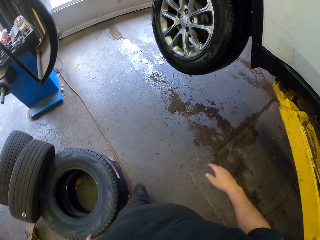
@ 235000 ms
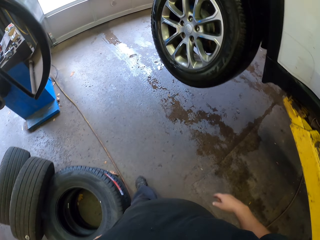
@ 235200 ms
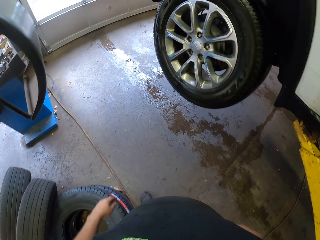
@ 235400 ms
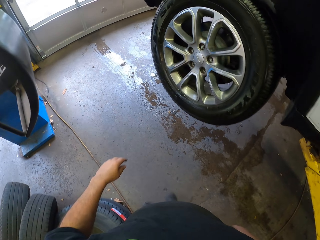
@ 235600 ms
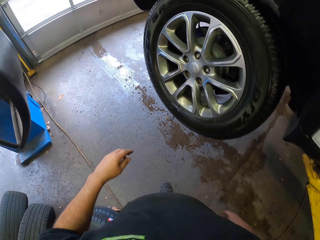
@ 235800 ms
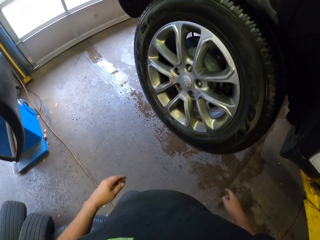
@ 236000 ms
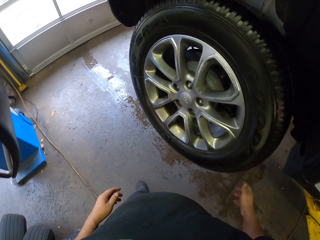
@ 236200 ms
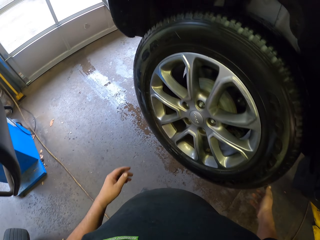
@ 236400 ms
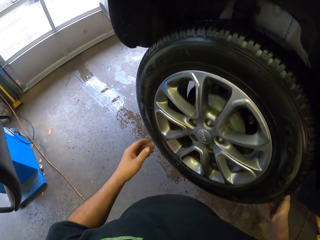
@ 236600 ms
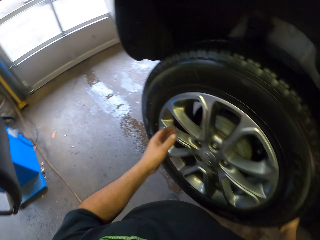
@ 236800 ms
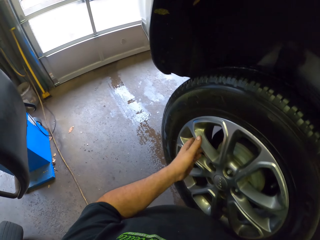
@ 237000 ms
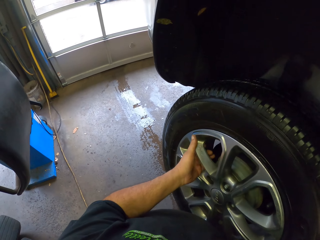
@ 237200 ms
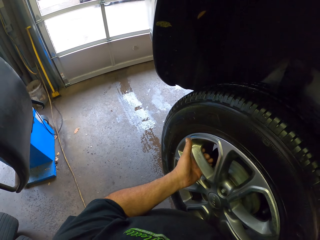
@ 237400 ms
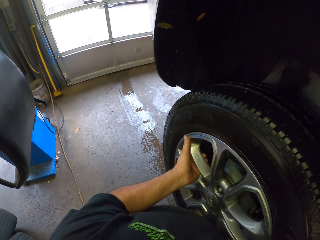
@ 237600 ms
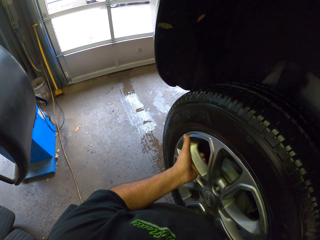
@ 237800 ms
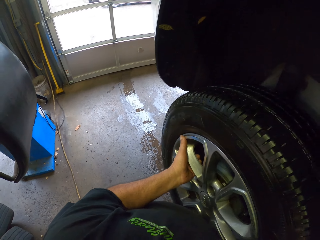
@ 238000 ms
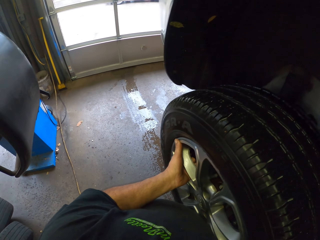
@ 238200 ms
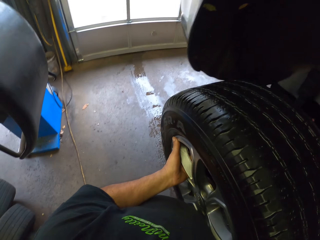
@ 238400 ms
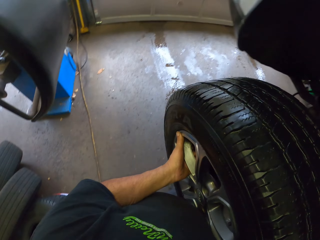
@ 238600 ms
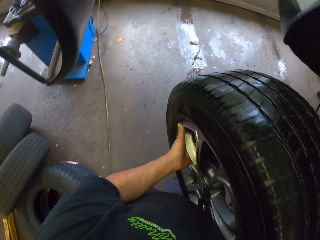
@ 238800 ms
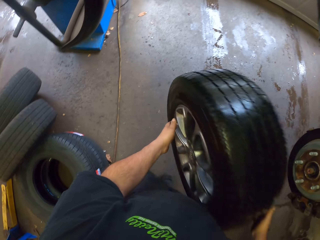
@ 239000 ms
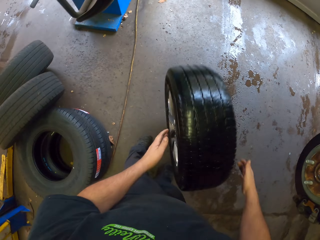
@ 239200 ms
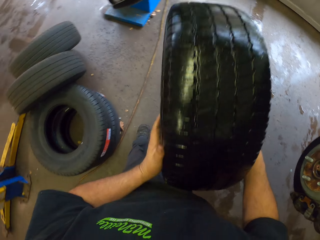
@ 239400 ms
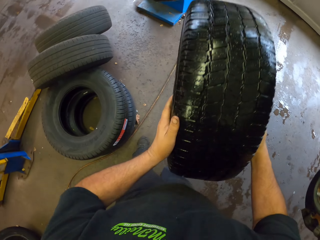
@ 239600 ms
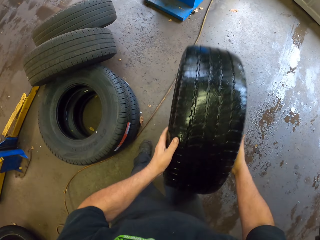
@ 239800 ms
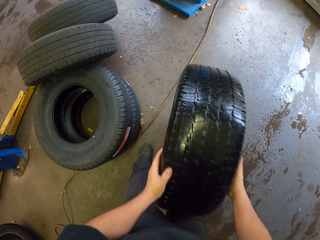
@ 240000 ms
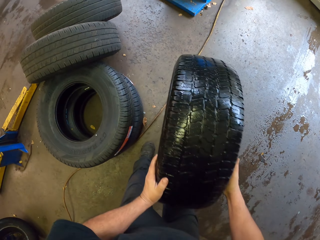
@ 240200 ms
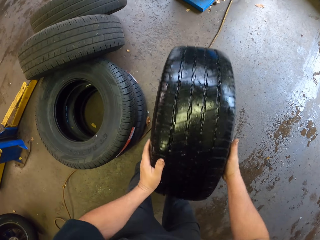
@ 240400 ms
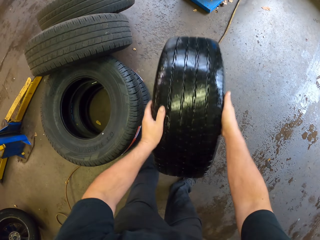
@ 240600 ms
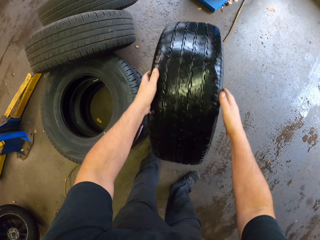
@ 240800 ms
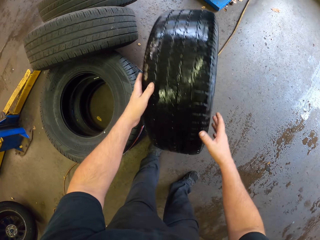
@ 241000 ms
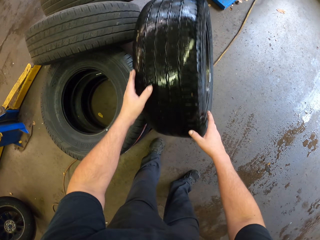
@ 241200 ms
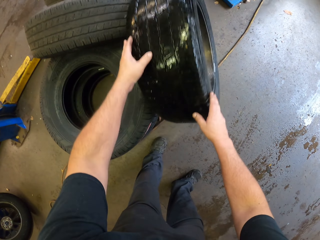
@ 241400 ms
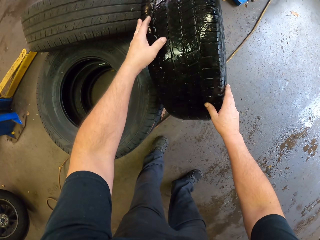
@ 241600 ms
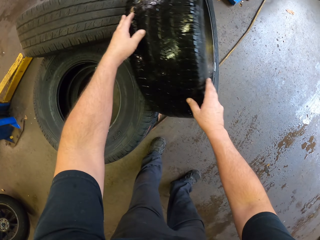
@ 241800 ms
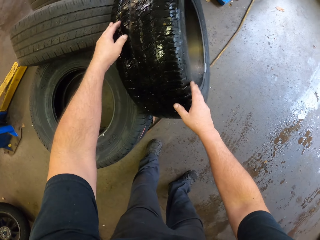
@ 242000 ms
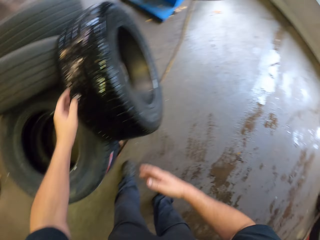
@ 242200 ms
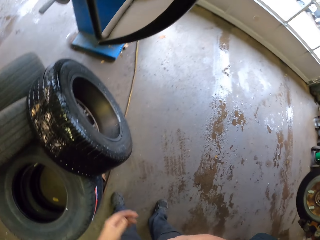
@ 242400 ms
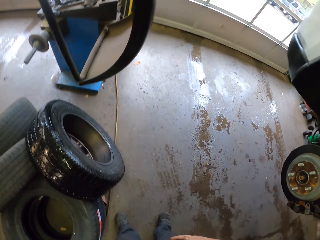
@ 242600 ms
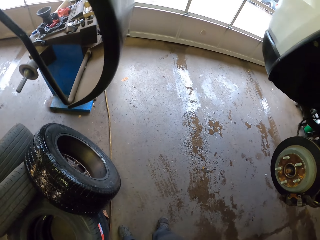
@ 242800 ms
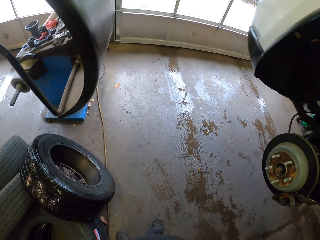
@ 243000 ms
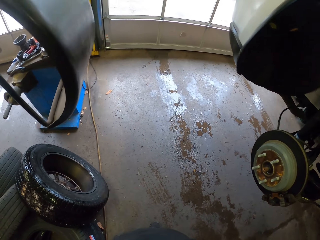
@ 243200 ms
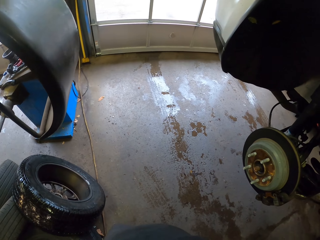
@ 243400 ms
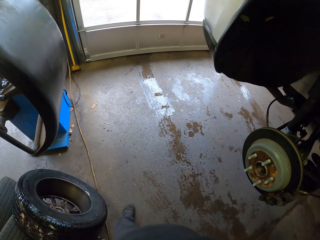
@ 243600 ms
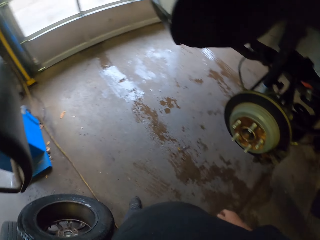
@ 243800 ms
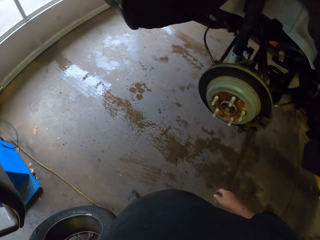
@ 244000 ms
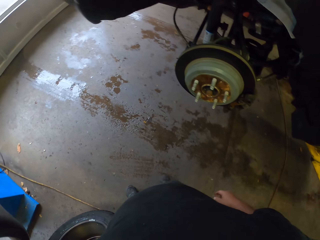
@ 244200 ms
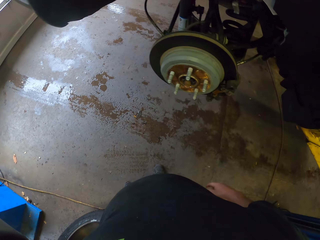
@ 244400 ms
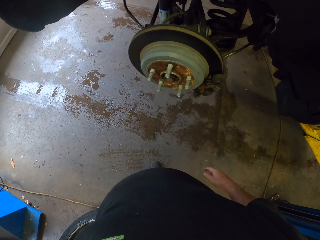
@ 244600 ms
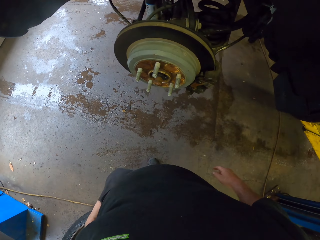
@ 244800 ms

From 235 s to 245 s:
The camera wearer removes the vehicle wheel. They support the wheel on the other wheels.

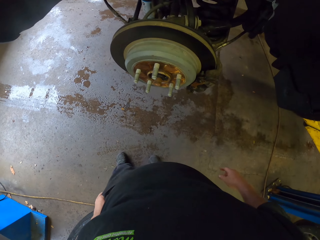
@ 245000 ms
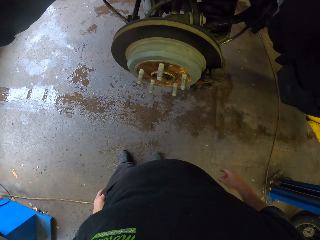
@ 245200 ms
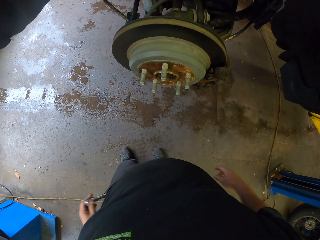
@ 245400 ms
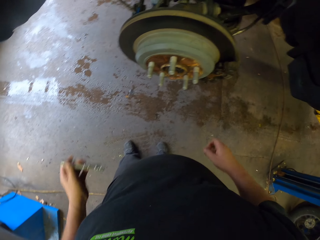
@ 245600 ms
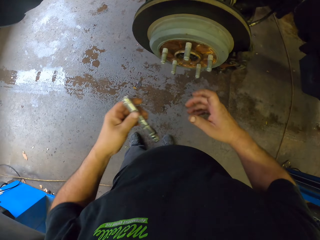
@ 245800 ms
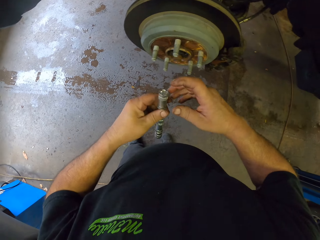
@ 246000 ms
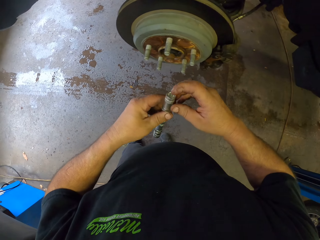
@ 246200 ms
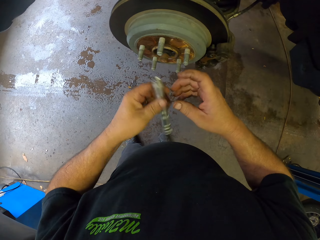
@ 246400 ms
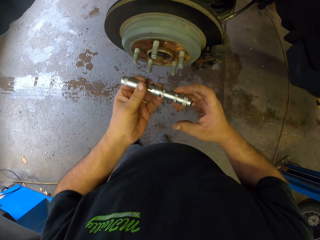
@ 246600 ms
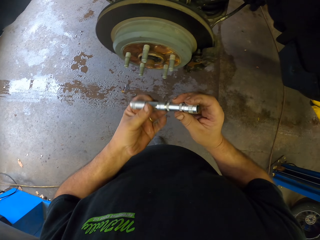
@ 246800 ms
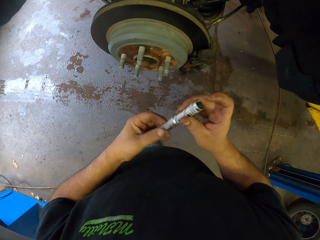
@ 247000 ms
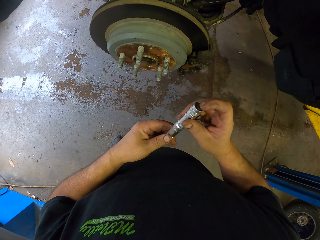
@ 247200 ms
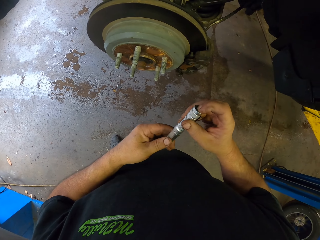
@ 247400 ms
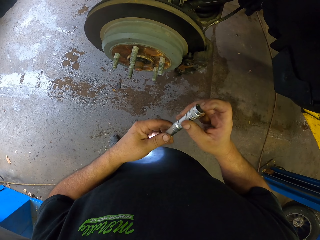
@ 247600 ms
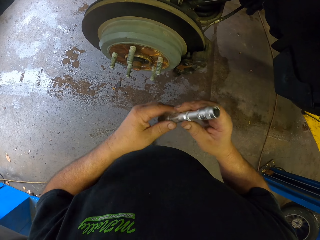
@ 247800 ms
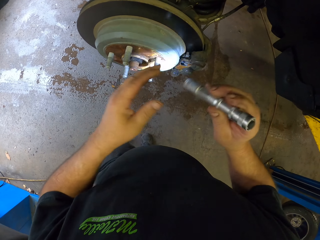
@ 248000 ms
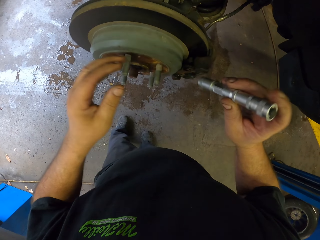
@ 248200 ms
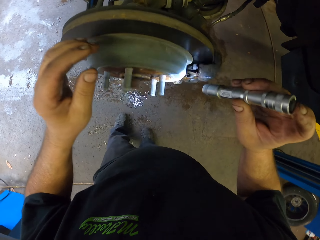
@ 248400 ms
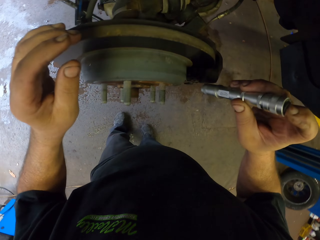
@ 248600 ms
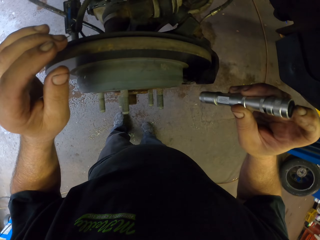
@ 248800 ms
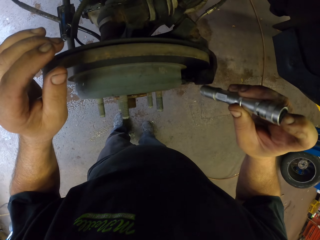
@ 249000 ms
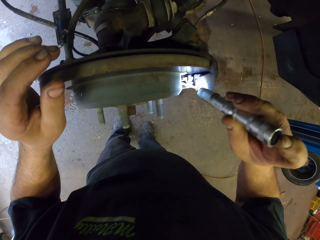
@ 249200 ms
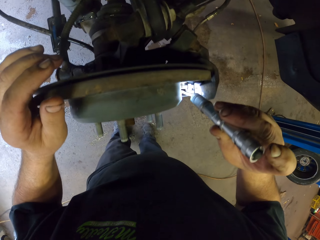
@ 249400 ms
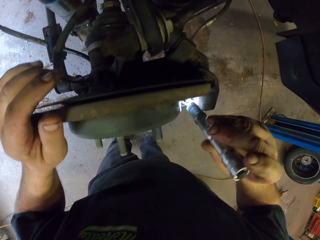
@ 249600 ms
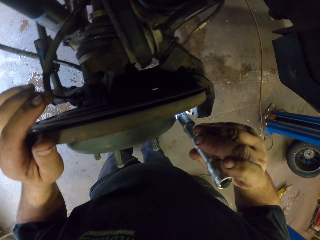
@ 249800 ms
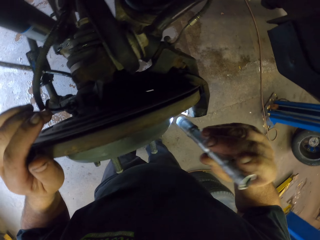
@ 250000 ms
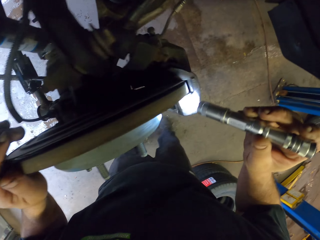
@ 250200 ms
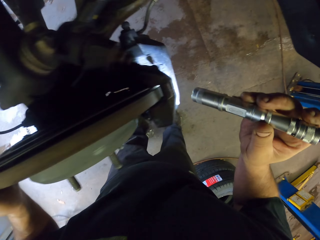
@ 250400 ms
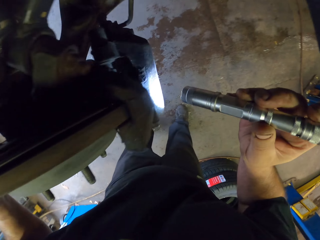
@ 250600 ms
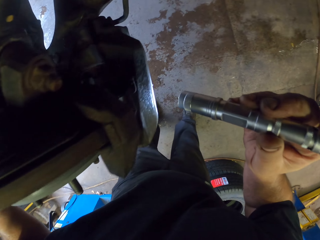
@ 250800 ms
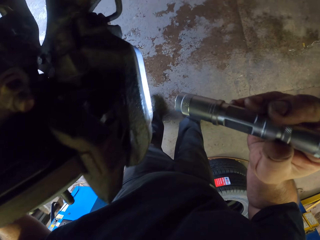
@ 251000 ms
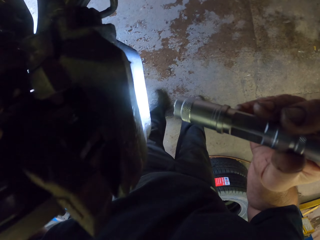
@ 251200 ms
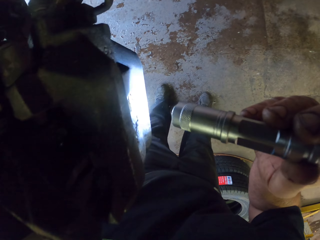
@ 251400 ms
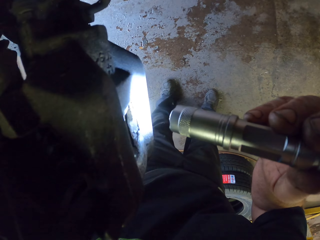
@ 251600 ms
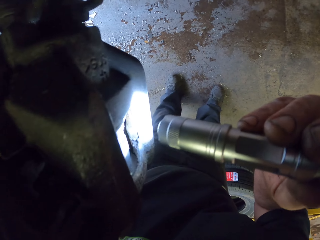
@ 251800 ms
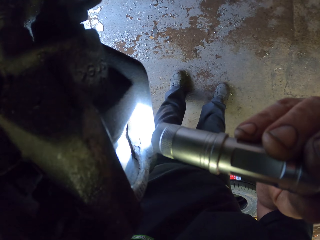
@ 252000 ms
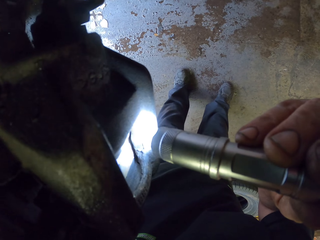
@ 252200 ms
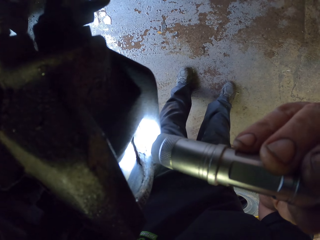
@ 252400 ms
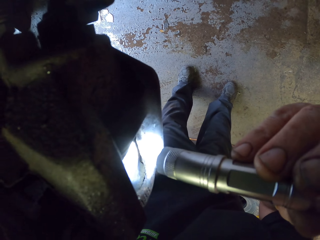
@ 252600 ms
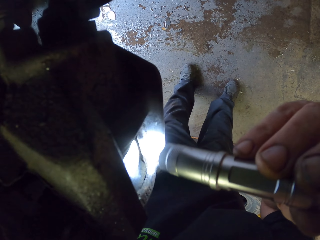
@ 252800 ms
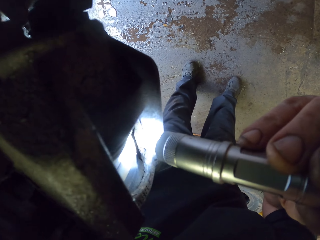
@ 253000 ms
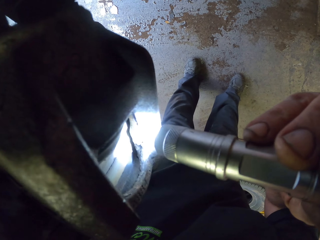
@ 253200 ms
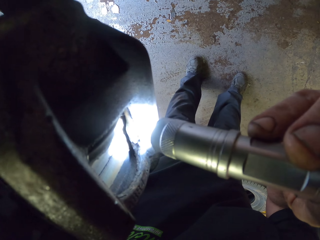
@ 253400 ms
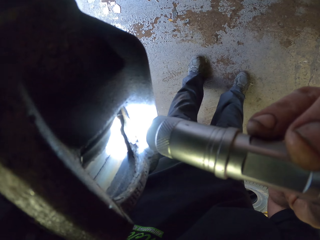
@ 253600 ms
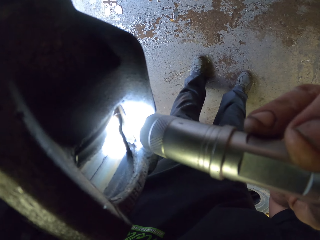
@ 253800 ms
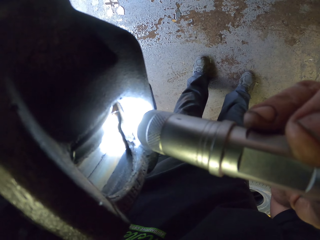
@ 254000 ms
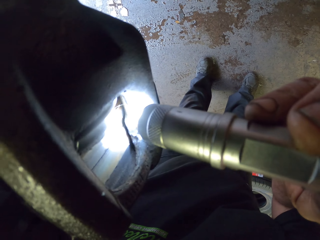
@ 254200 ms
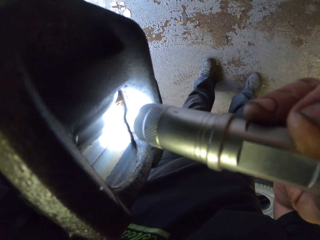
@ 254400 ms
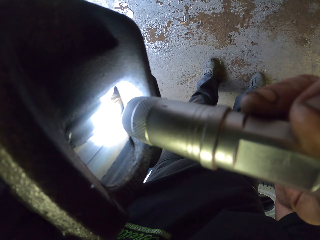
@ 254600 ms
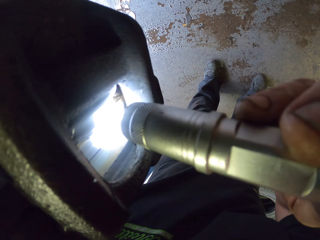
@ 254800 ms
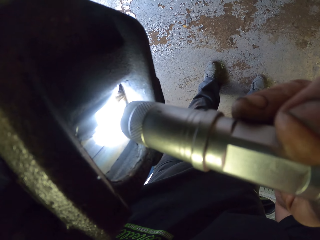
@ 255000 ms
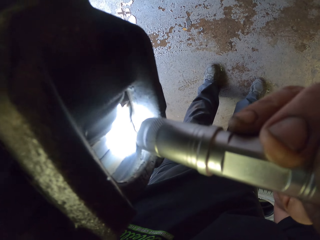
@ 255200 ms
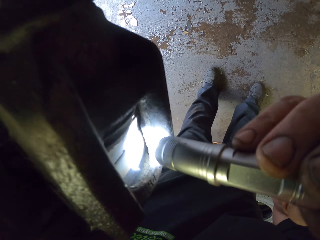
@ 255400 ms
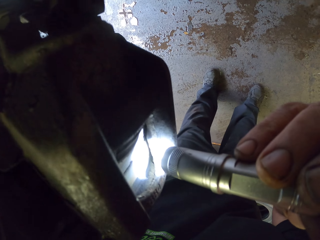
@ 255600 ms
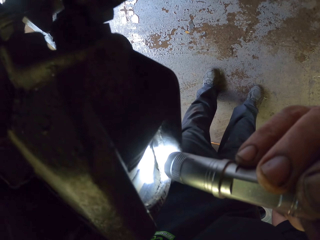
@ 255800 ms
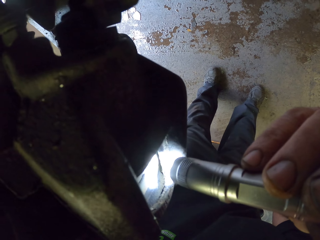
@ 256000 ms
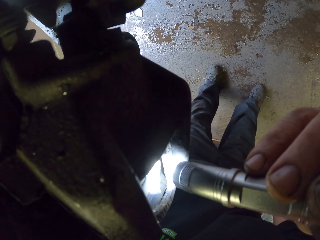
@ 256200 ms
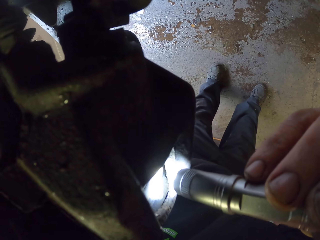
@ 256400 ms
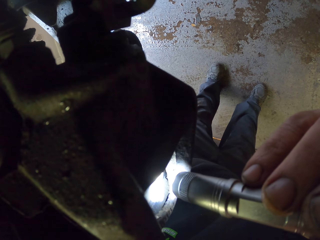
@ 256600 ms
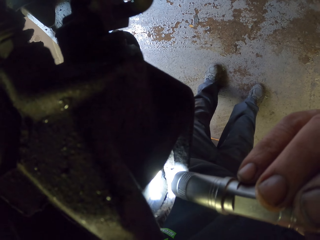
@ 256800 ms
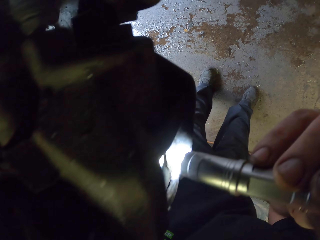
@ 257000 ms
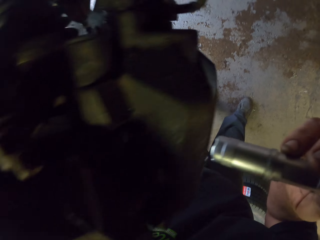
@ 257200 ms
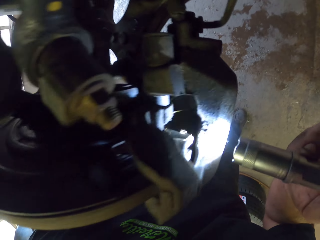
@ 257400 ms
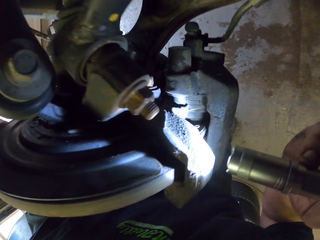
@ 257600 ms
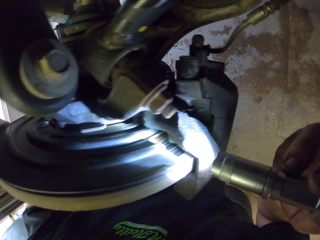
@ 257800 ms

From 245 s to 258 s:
The camera wearer removes a torch from the pocket. They turn the torch on. They look at the wheel.
